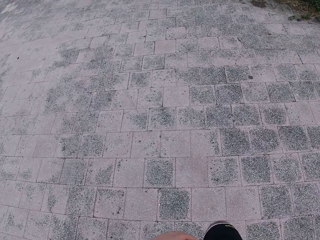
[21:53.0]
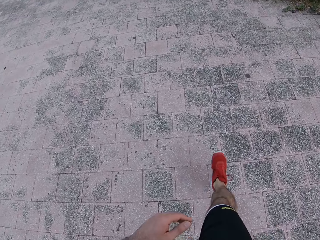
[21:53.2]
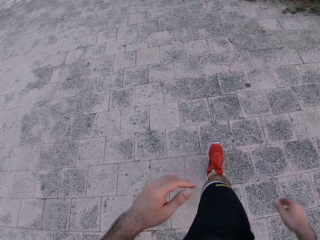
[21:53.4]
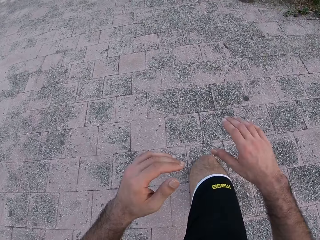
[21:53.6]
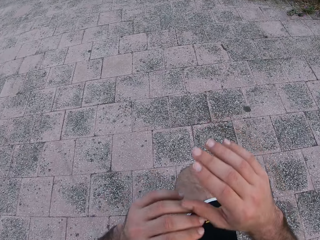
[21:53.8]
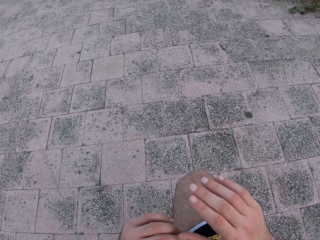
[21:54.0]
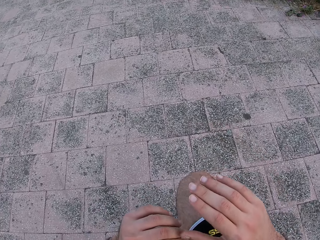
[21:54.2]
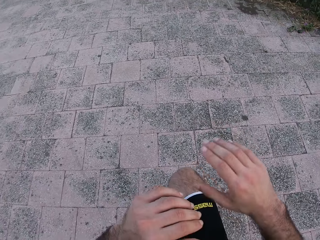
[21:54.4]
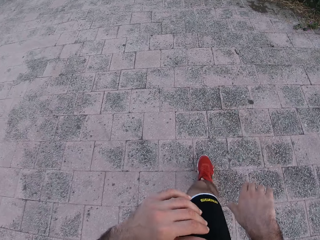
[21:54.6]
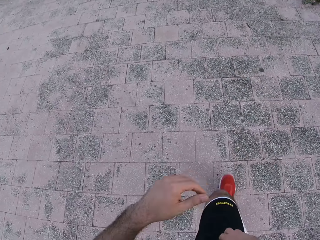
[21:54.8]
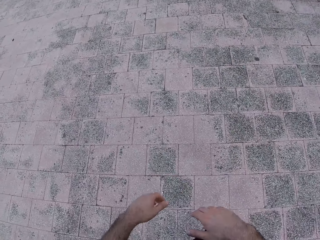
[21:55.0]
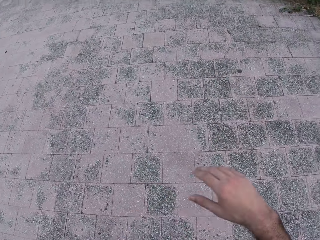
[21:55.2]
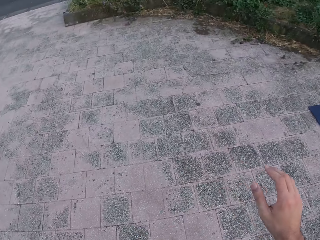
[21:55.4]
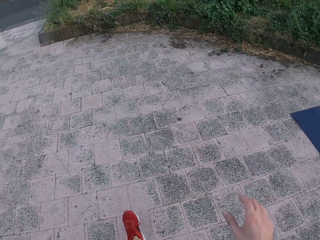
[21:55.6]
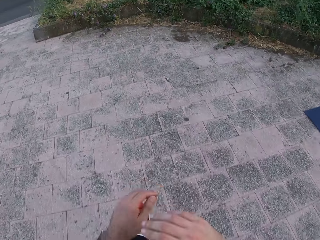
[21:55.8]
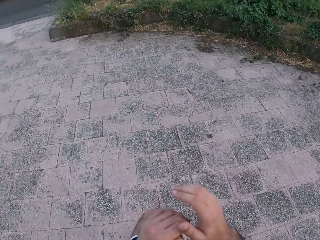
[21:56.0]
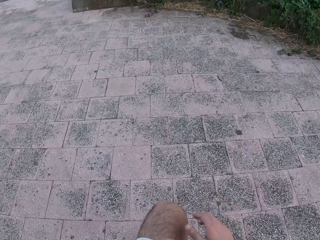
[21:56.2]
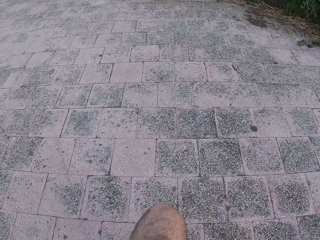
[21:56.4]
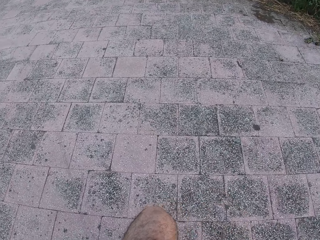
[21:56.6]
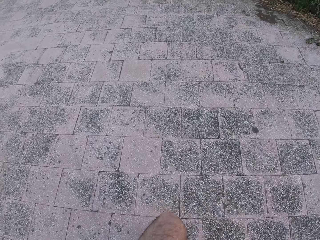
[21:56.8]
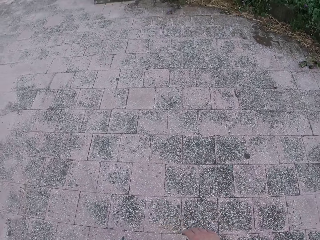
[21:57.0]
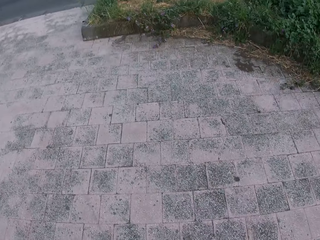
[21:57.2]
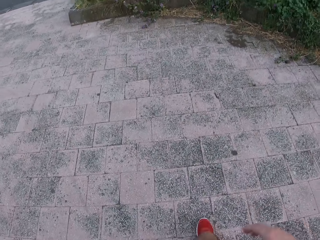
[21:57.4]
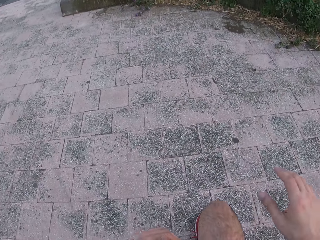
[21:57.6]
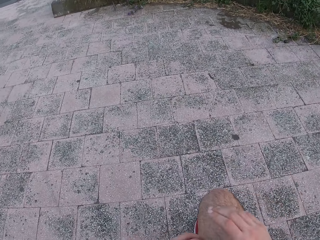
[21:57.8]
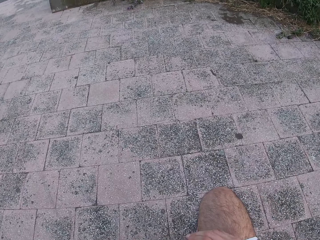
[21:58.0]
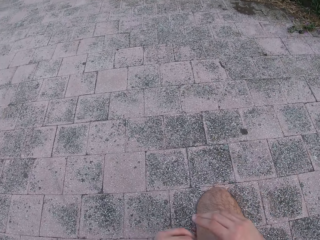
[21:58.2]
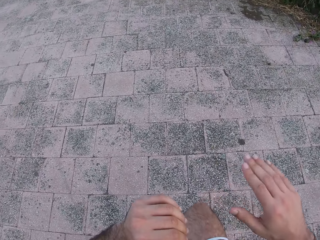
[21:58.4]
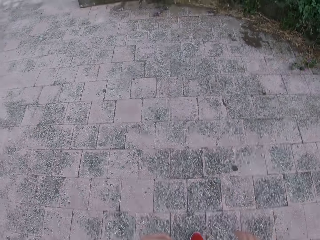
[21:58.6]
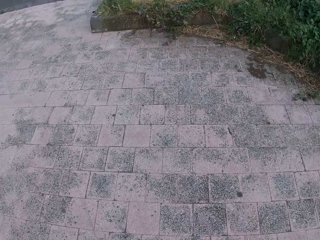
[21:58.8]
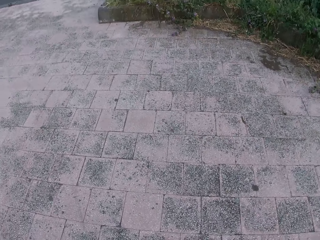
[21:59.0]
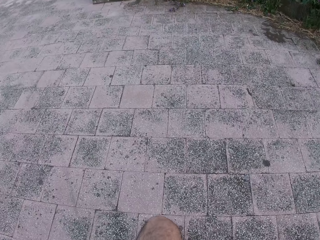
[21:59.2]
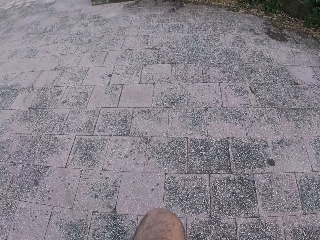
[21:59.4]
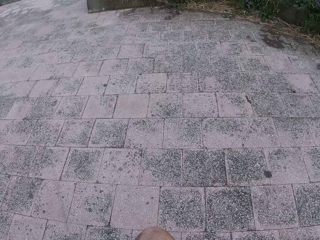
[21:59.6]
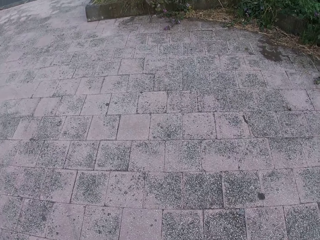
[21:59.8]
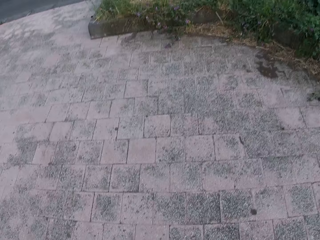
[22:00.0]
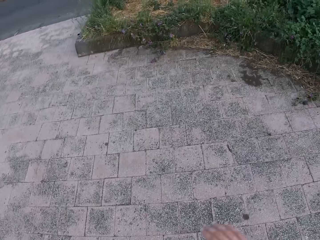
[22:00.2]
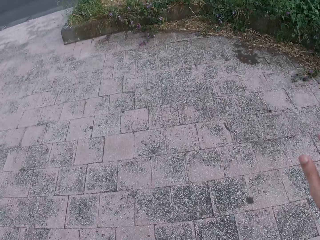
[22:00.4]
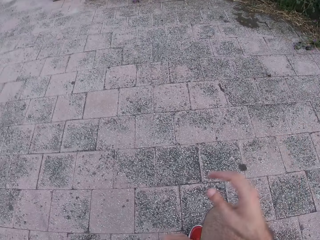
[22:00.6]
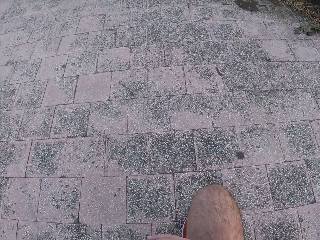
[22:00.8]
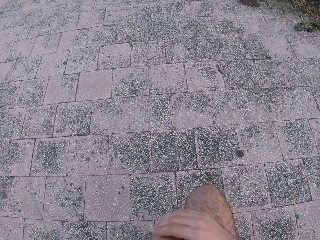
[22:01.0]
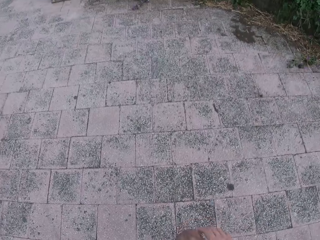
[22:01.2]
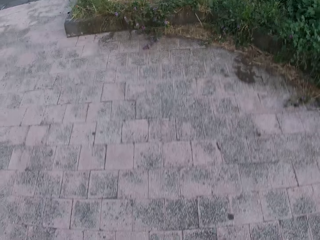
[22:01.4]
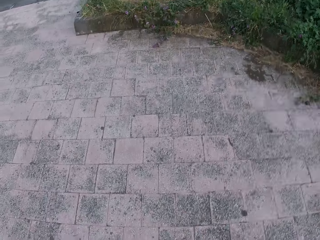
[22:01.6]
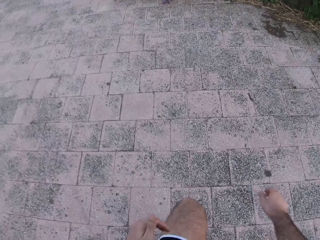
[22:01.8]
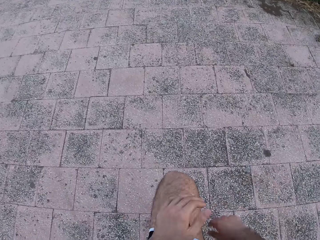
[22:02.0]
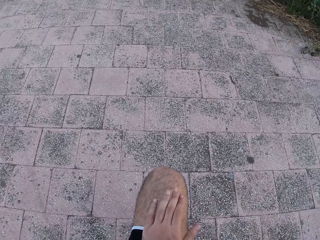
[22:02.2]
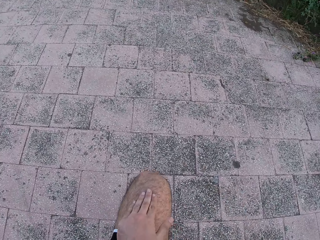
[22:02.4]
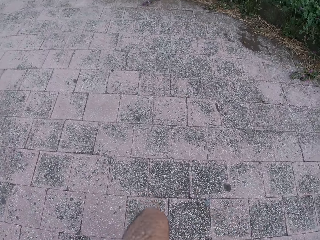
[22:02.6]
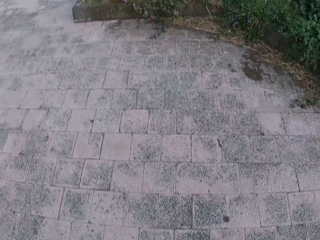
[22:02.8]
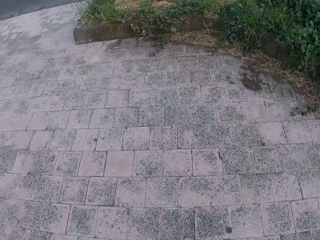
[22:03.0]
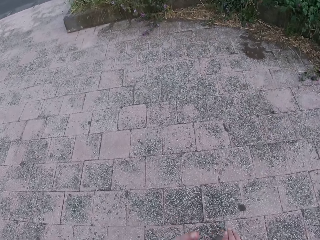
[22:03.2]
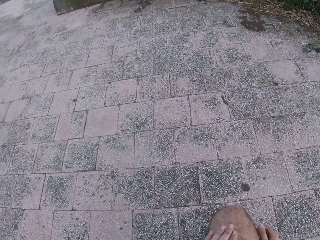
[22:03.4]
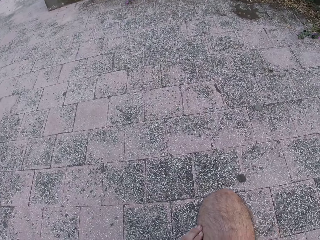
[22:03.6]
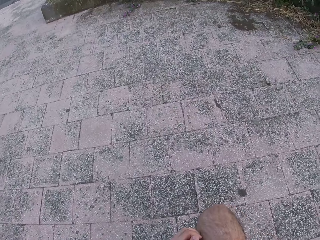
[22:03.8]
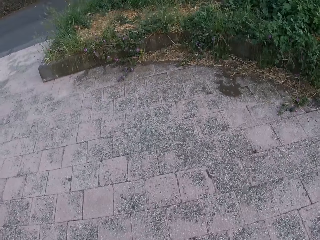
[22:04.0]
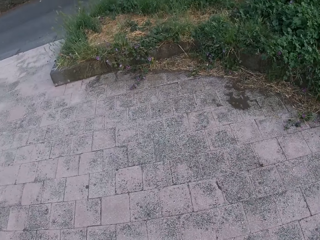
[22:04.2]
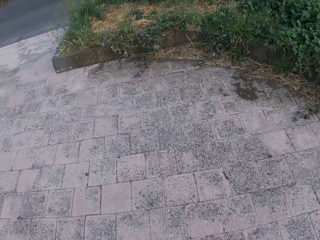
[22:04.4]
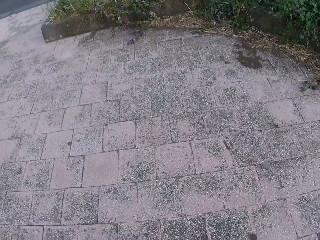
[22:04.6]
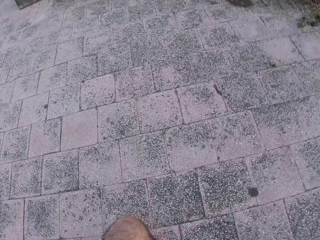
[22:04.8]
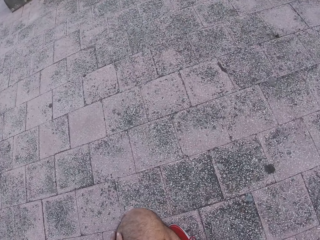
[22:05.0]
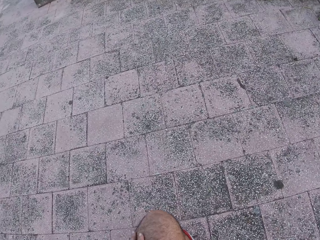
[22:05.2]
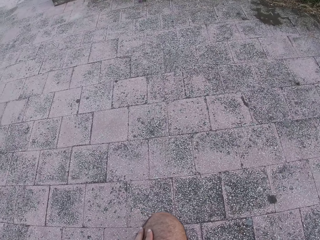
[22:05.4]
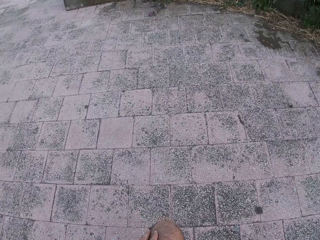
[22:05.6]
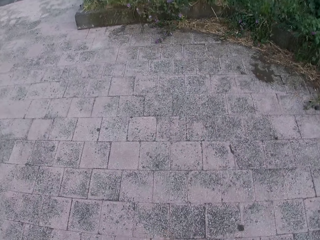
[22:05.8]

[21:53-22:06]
The camera wearer pushes the right leg in front and bends his right knee forwards. He moves both hands. He moves the right leg. He lifts both hands. He pushes the left leg and bends his left knee forwards. He pushes the right leg in front and bends his right knee forwards. He moves both hands. He pushes the left leg and bends his left knee forwards. He looks down. He pushes the right leg in front and bends his right knee forwards. He moves both hands. He bends his left knee forwards and pushes the left leg in front. He moves both hands. He bends his right knee forwards and pushes the right leg in front.

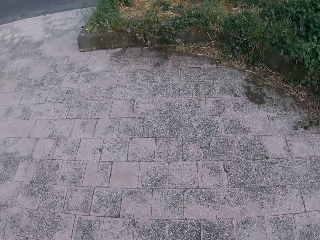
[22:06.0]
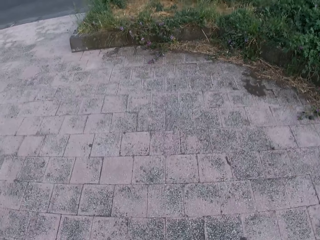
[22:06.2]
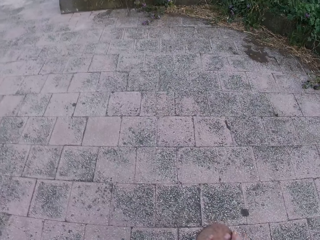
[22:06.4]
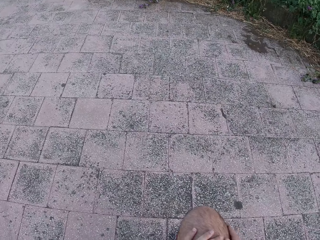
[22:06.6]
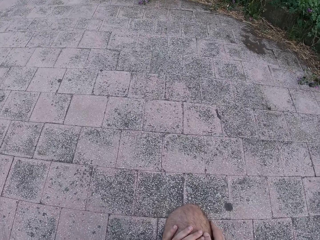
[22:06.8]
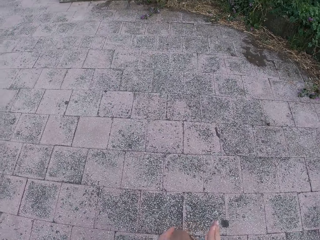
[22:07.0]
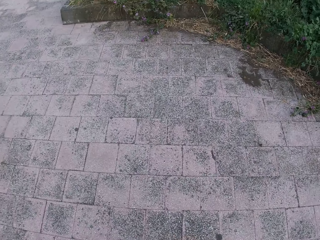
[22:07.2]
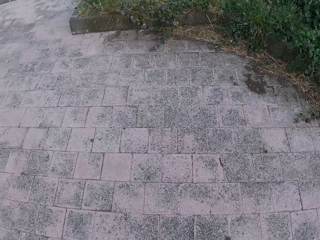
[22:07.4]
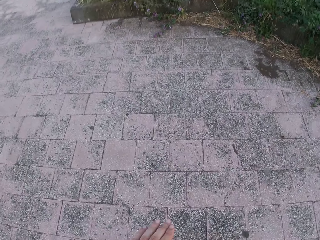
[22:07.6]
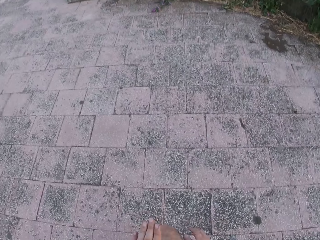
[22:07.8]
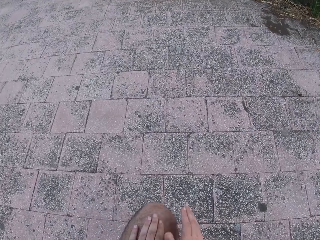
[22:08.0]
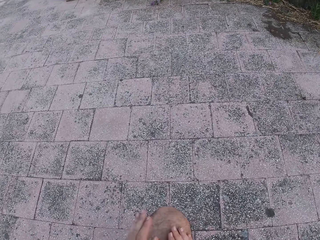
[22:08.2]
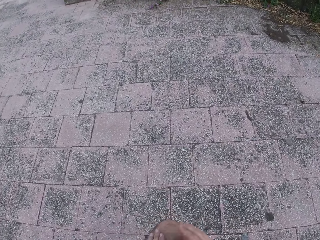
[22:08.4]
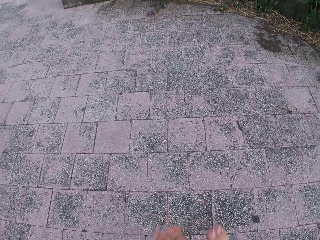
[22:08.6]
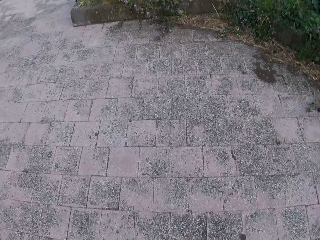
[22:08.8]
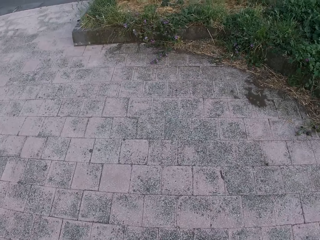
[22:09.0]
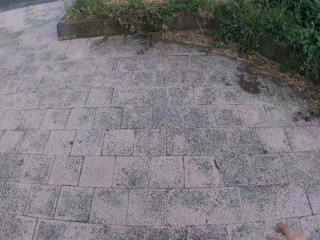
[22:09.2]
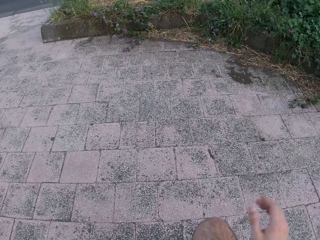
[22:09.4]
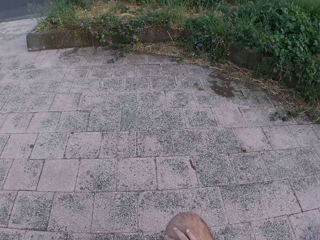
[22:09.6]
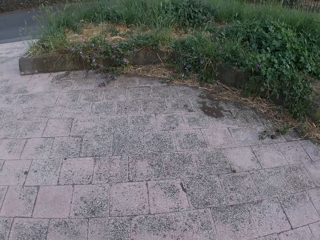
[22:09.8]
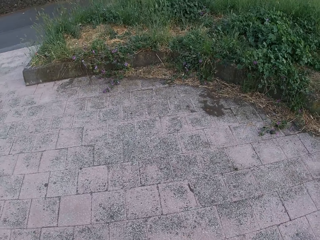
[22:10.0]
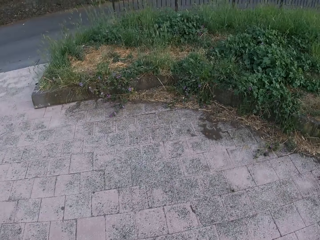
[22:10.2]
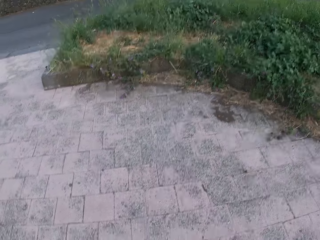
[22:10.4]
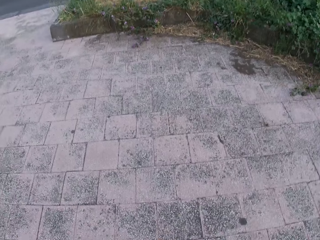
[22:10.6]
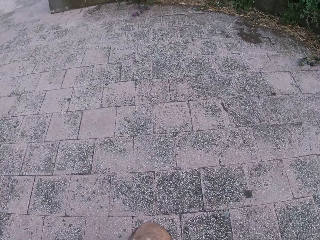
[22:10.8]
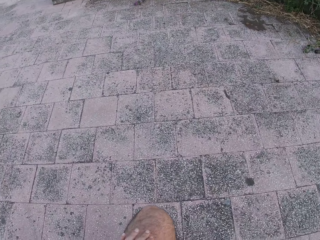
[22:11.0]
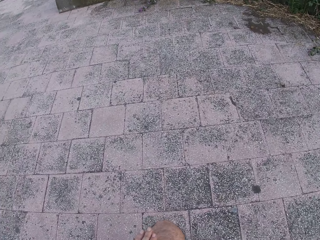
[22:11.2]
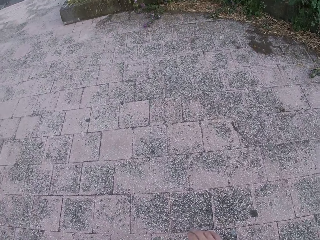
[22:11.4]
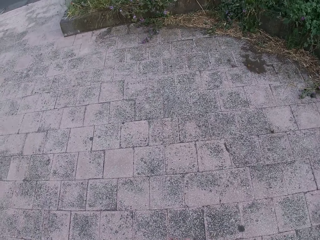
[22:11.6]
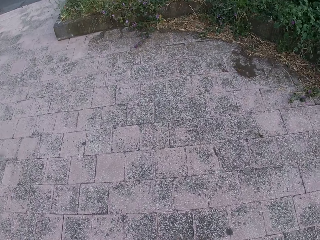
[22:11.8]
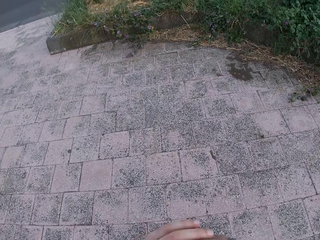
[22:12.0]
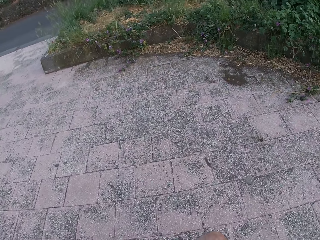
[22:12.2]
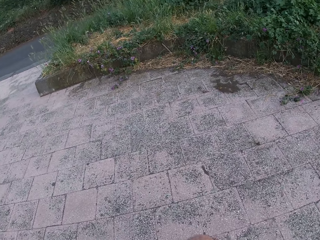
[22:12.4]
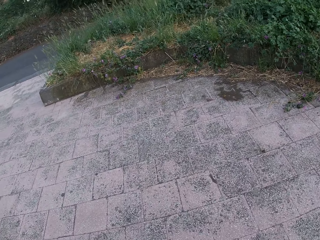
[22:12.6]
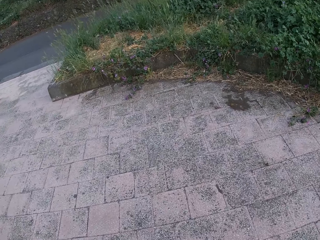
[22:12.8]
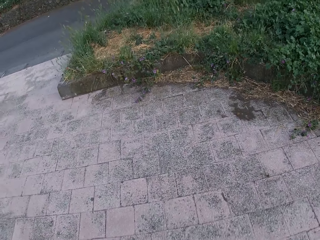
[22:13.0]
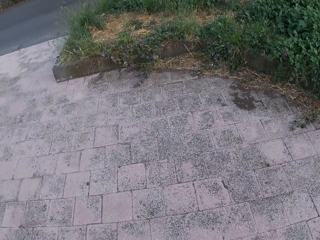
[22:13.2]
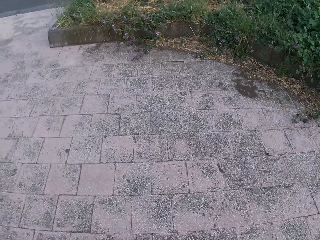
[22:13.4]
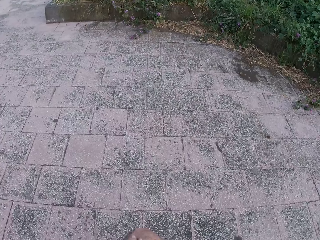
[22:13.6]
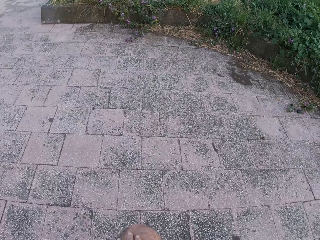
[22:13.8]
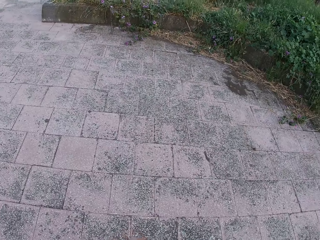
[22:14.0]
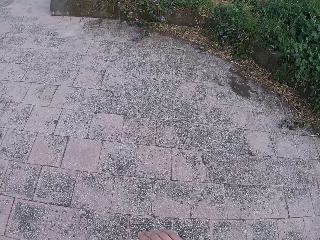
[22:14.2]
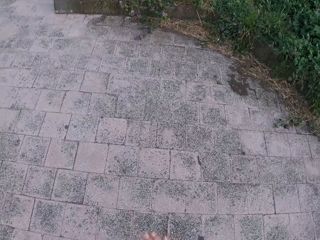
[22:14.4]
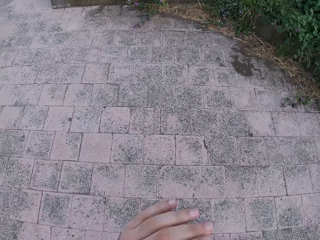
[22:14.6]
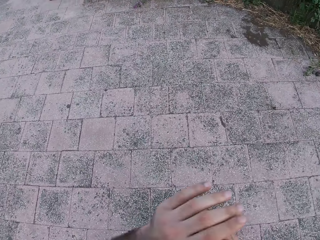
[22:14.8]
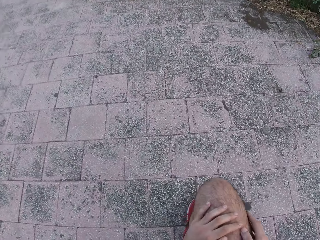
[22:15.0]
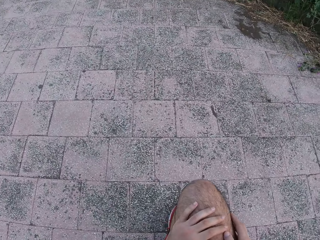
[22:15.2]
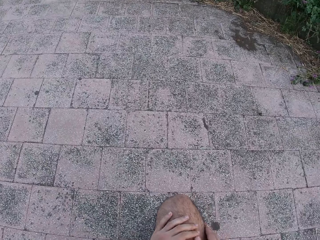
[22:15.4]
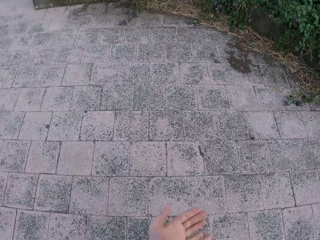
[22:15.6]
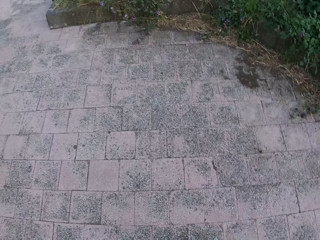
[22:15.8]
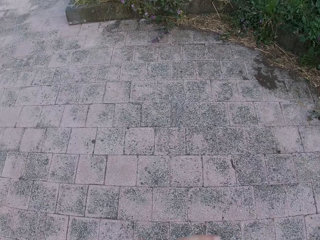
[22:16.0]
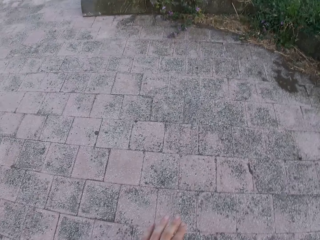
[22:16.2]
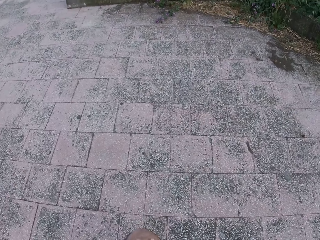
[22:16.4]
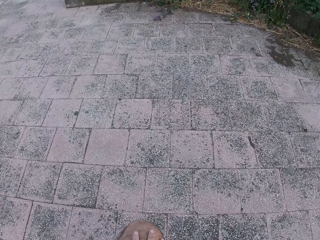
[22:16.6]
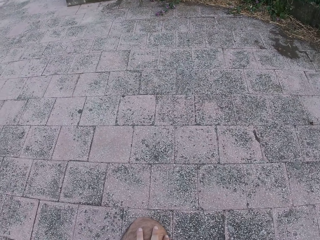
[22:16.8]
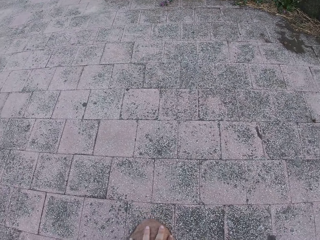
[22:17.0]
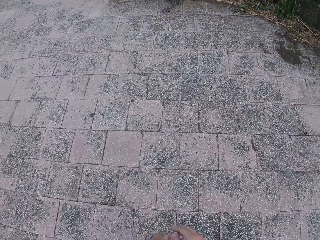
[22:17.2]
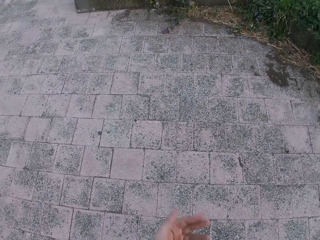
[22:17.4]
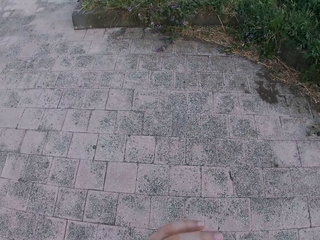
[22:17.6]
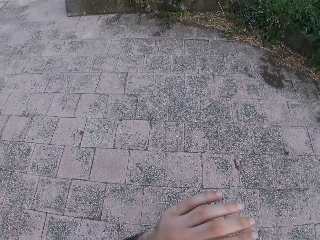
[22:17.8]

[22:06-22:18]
The camera wearer bends his left knee forwards. He moves both hands. He pushes the right leg in front and bends his right knee forwards. He lifts the left hand. He pushes the left leg in front and bends his left knee forwards. He moves both hands. He bends his right knee forwards and pushes the right leg in front. He moves both hands. He bends his left knee forwards and pushes the left leg in front. He pushes the right leg in front. He pushes the left leg in front. He lifts both hands. He bends his right knee forwards and pushes the right leg in front. He moves both hands. He pushes the left leg in front and bends his left knee forwards.
